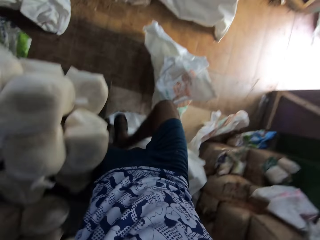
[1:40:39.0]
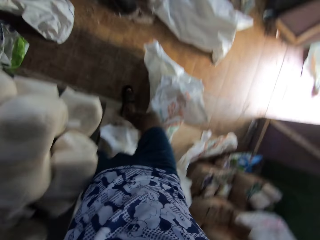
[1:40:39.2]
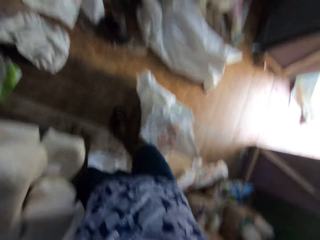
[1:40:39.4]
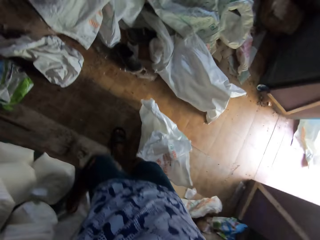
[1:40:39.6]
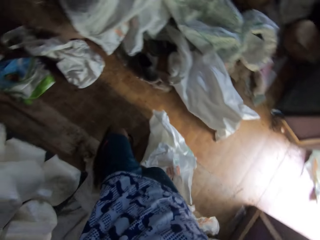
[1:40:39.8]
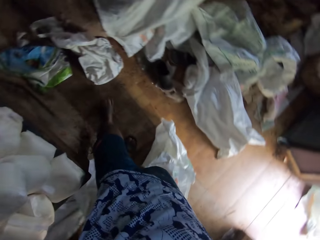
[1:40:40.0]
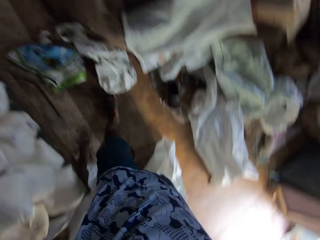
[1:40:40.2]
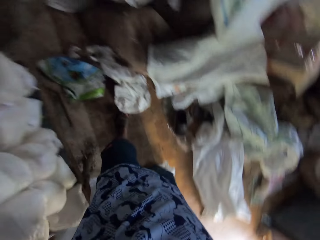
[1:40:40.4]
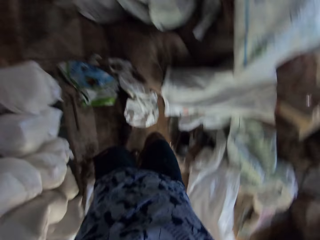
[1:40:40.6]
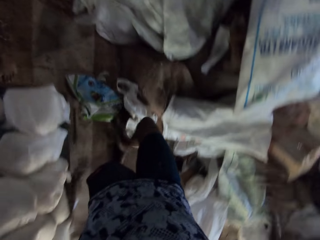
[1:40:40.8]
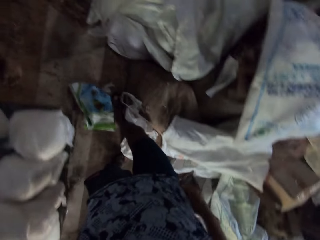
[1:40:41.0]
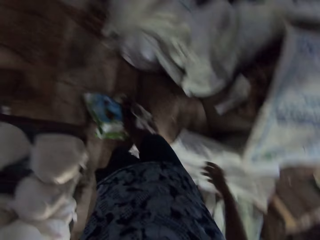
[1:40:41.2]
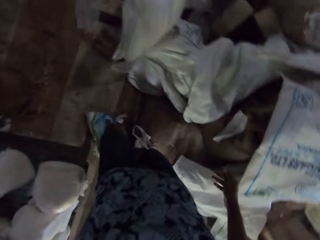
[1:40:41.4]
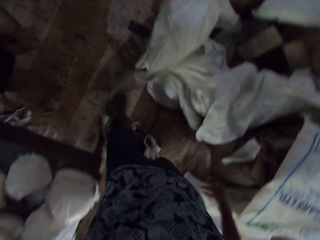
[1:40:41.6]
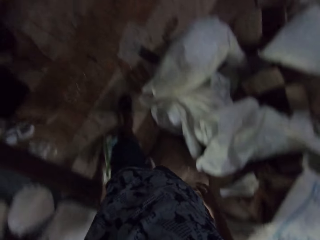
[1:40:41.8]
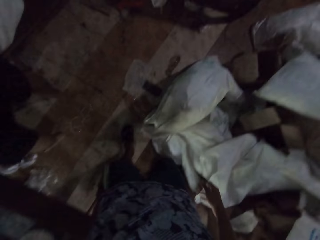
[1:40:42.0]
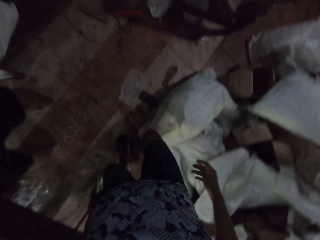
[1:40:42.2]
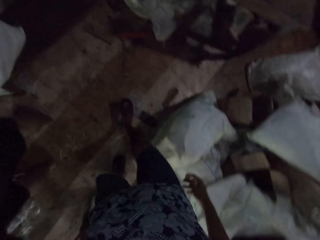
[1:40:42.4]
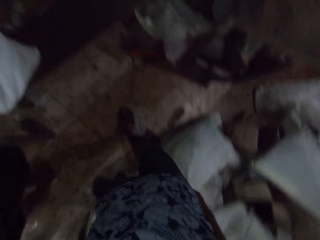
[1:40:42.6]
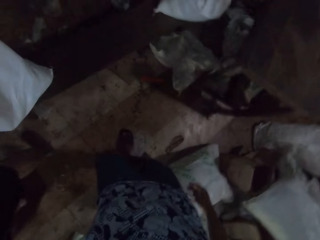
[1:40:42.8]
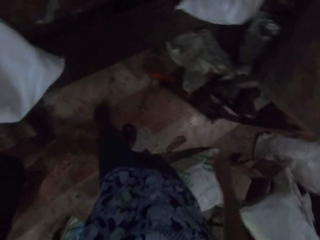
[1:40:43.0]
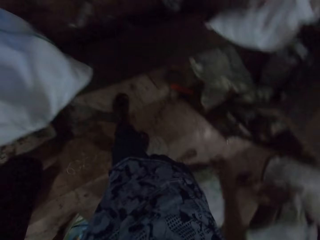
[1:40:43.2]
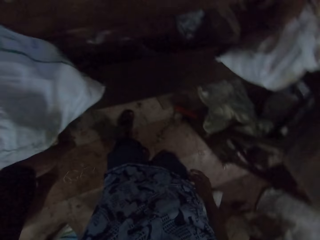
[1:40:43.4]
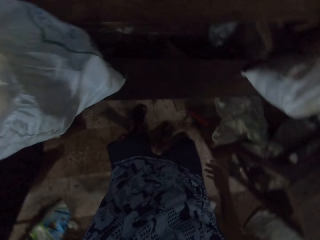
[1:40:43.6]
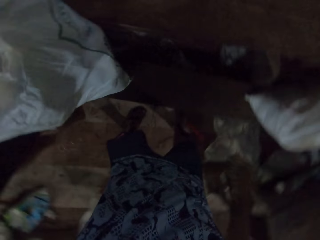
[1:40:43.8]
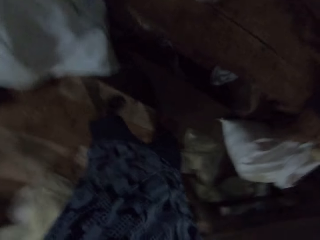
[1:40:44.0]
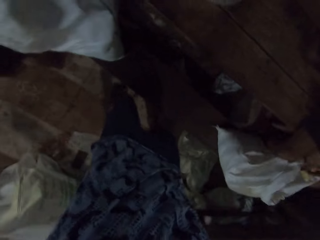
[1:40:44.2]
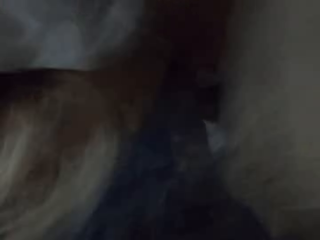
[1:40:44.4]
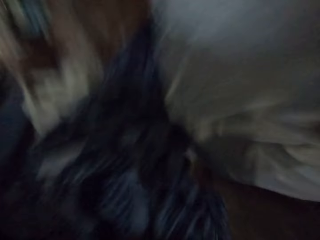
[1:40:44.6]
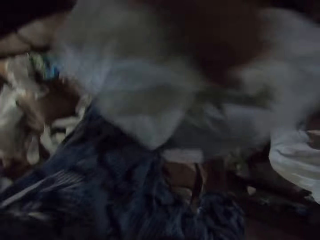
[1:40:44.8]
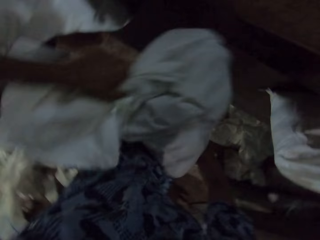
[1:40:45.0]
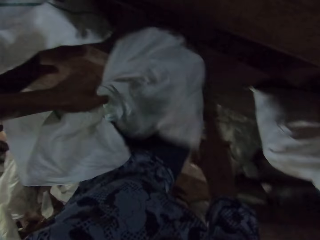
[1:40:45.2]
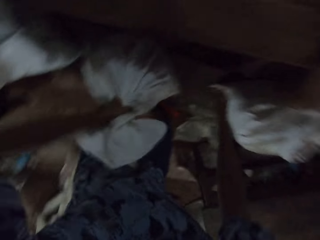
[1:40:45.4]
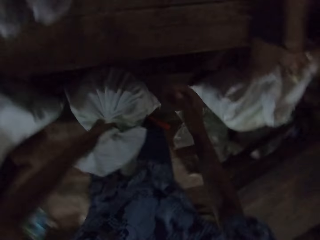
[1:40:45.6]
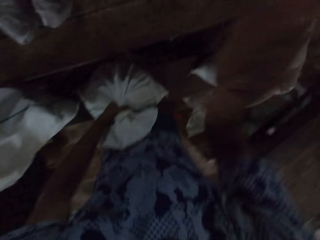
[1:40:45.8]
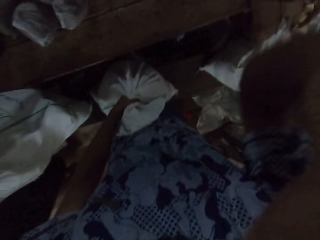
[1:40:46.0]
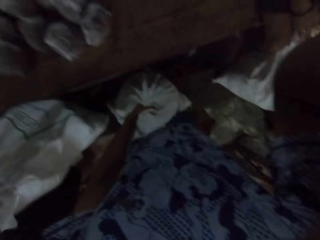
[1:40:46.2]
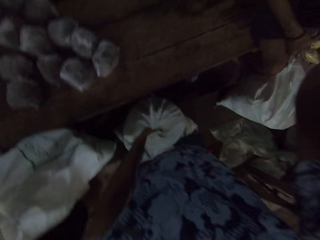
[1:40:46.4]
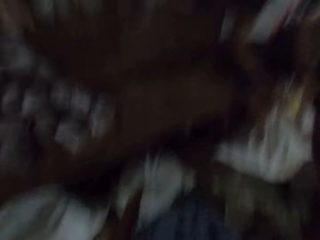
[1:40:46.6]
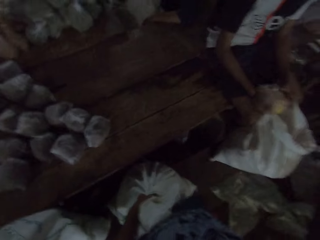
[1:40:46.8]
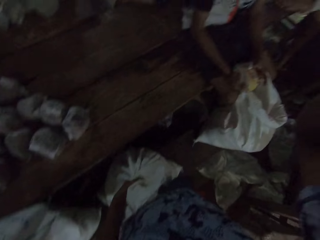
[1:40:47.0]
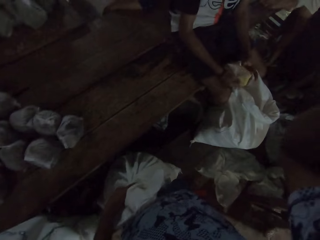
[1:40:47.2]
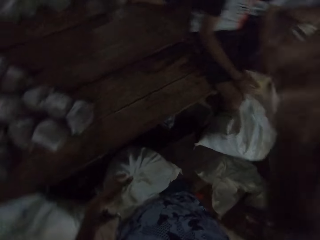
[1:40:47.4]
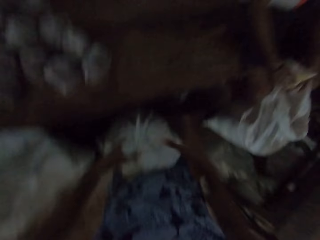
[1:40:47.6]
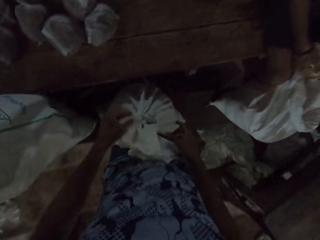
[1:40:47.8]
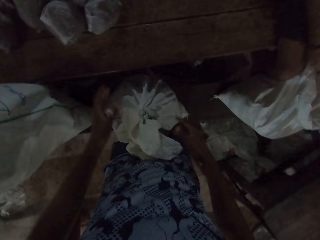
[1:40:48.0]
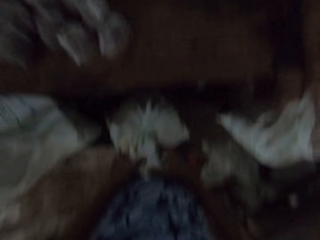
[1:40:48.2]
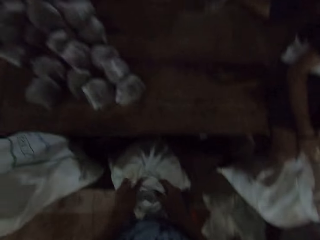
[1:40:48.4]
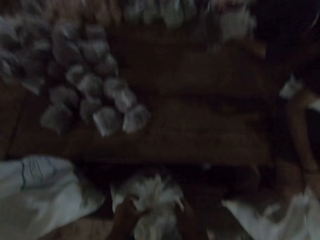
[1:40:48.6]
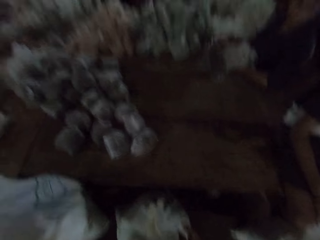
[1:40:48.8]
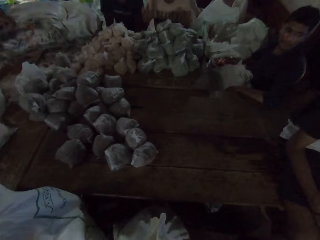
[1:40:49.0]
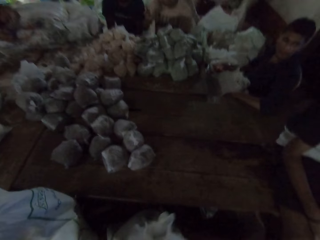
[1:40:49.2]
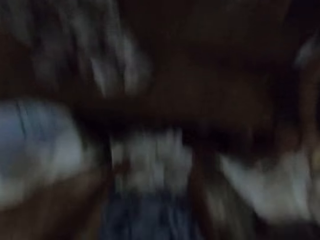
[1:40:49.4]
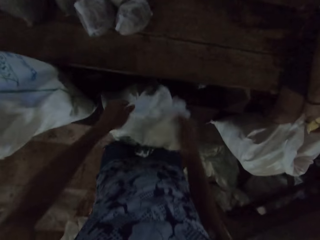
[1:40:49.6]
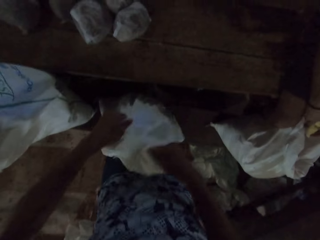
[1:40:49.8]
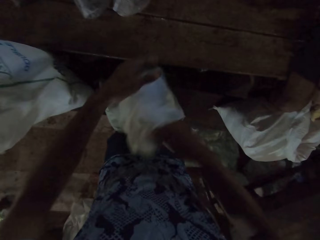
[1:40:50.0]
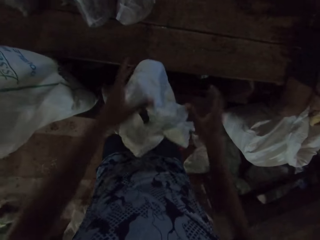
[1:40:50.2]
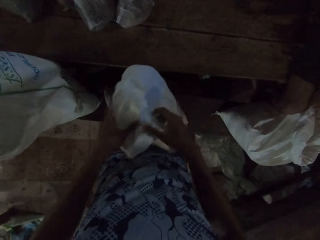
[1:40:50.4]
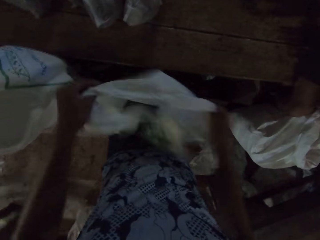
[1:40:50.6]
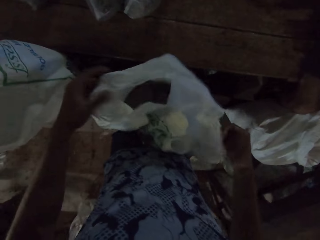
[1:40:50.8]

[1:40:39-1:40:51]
The camera wearer drops the sack on a table with both hands. He touches his face with his right hand. A man holds a plastic bag with both hands. The camera wearer opens the bag with both hands.

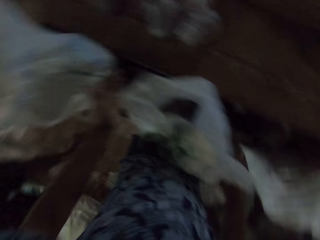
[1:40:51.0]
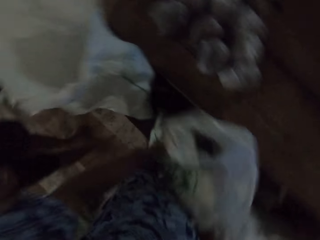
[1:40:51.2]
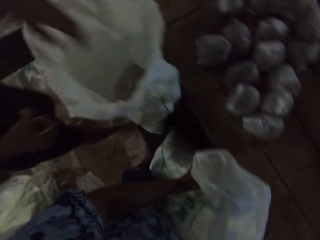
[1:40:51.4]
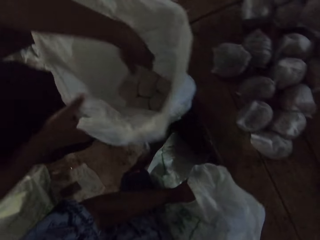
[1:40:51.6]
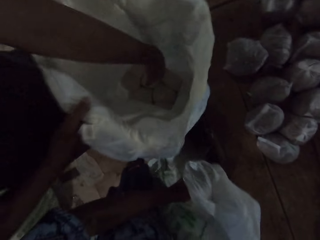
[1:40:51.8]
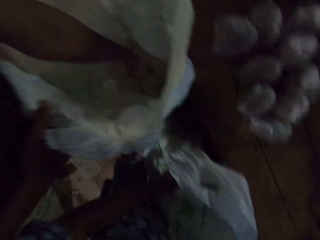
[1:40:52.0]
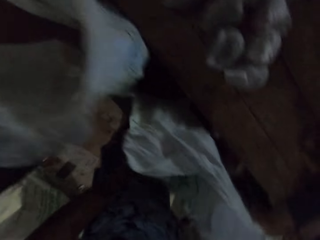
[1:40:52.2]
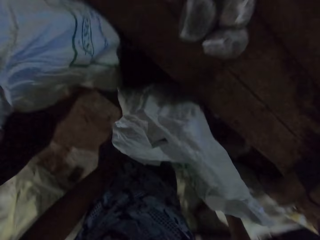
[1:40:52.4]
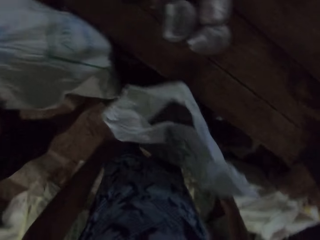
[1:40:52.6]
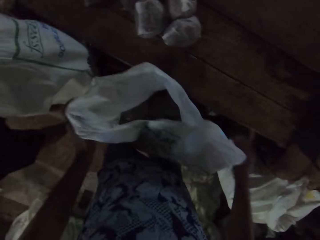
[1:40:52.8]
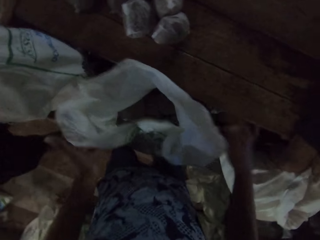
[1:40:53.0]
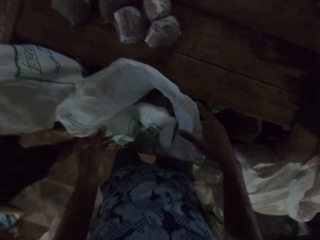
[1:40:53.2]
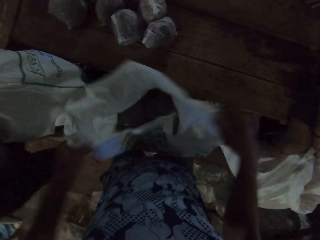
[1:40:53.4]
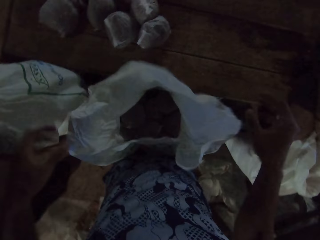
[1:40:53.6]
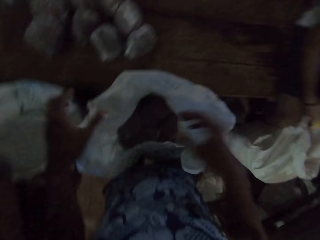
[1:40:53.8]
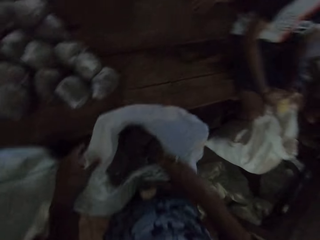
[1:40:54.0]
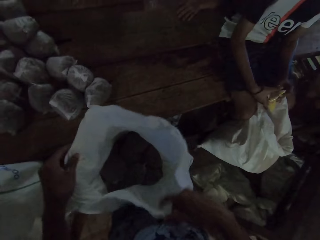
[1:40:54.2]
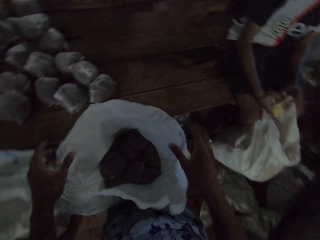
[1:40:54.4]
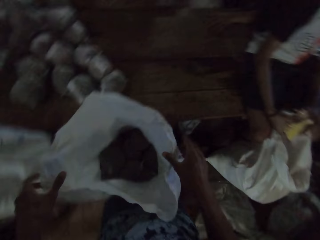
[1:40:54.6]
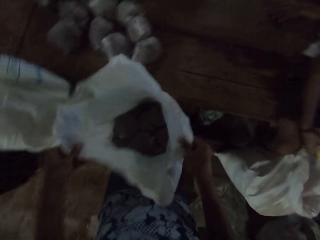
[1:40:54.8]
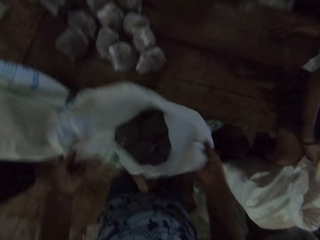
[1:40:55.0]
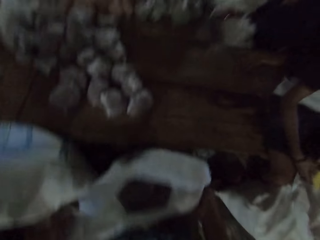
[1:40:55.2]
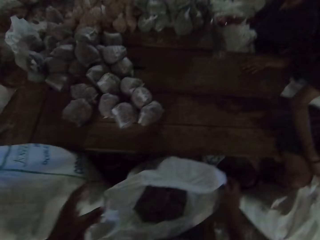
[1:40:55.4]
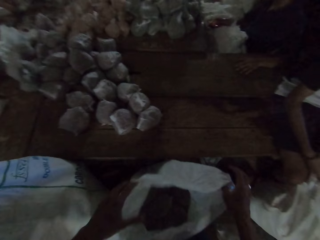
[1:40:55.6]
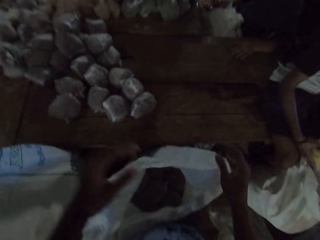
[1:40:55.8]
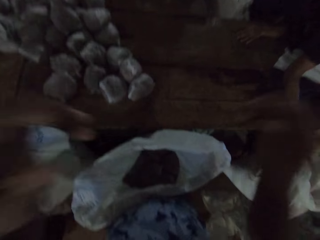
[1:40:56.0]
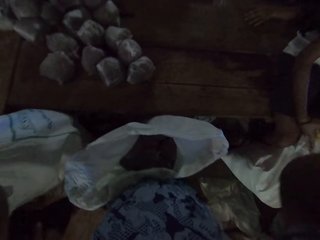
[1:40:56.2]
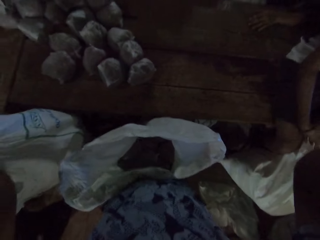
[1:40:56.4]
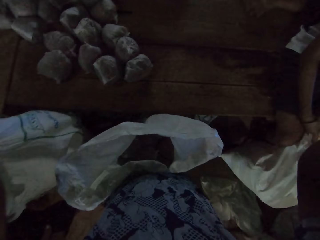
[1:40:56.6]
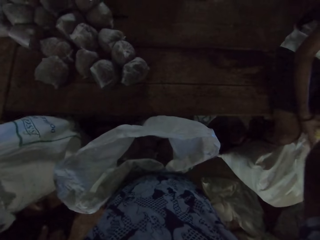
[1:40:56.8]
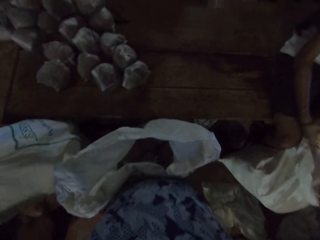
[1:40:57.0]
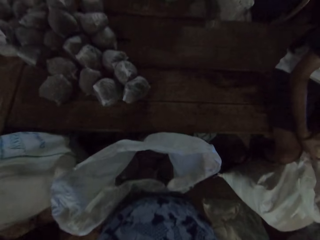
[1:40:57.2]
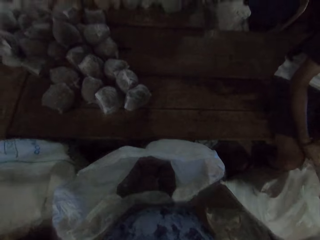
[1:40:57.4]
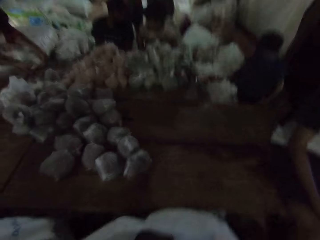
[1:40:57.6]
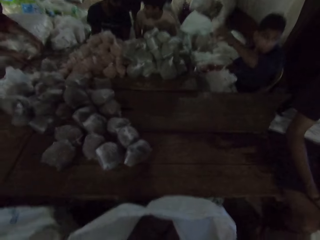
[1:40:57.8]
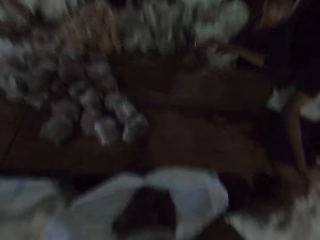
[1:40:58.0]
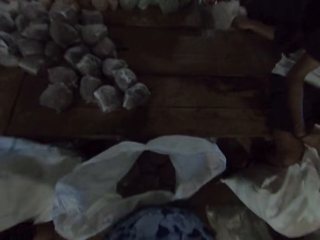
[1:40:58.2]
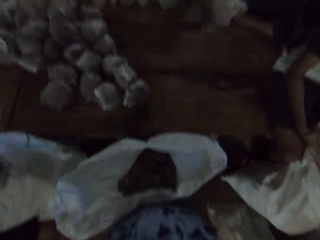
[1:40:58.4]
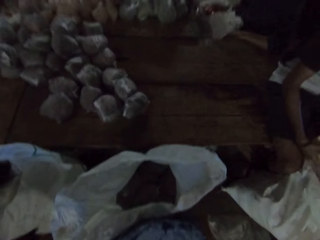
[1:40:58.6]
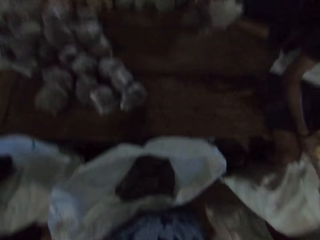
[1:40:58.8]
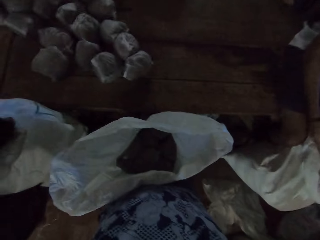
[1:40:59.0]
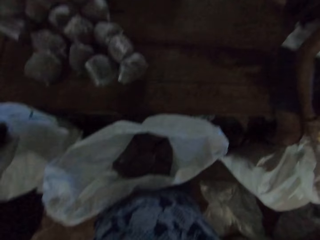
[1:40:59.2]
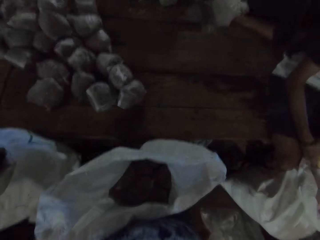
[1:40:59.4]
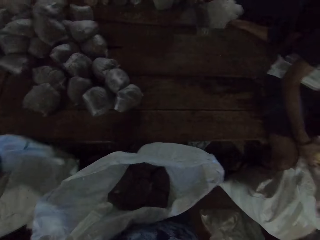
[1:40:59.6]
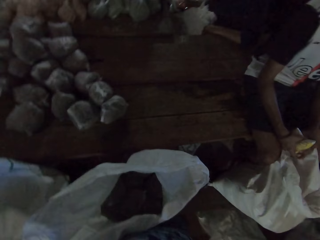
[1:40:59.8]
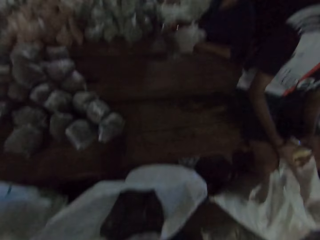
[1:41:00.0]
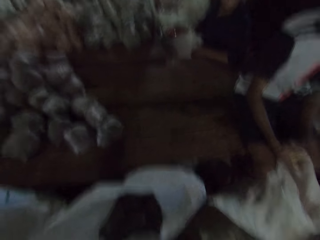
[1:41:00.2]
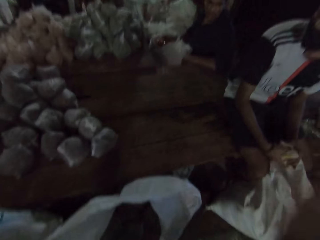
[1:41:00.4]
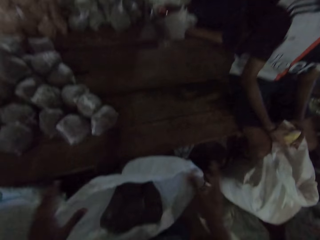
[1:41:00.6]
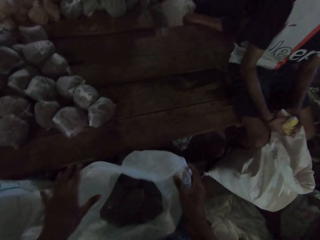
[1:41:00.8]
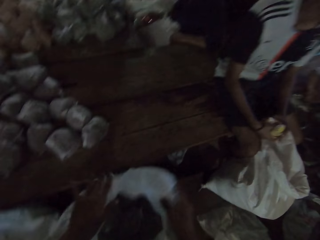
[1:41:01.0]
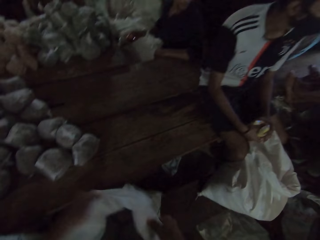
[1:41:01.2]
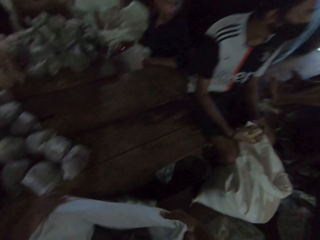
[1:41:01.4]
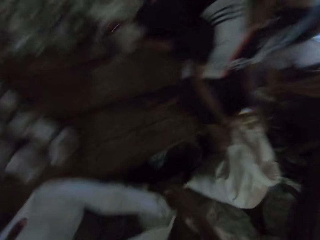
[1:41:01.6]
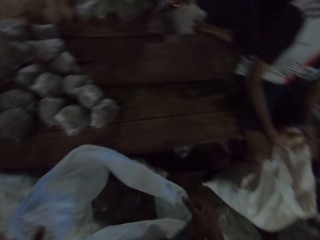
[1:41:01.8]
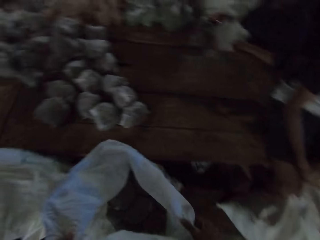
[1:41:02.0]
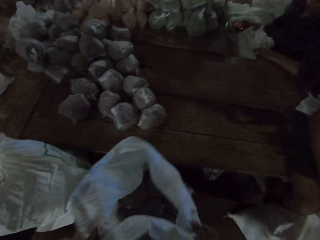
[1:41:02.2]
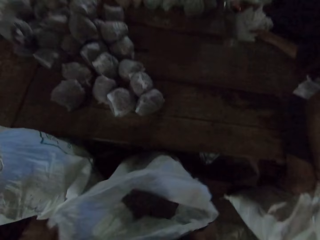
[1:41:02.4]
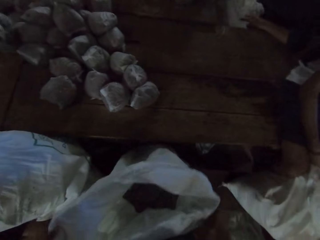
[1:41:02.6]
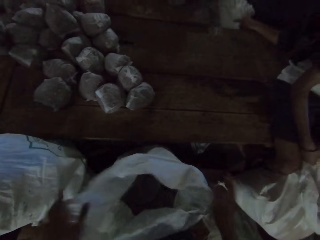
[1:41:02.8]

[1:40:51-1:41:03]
A man holds a sack on the table with his right hand. The man picks a bag of sand from the sack with his left hand. The camera wearer looks around. He touches his face with both hands. He opens the sack with both hands. He folds the sack.
